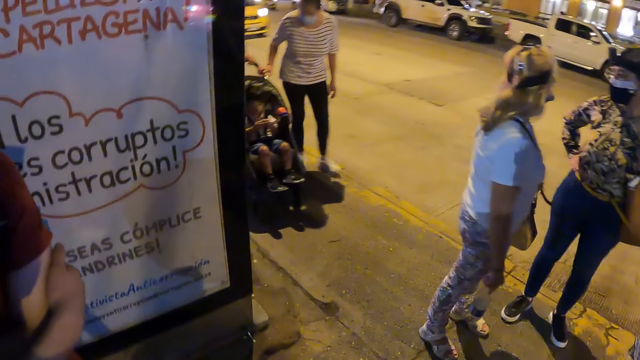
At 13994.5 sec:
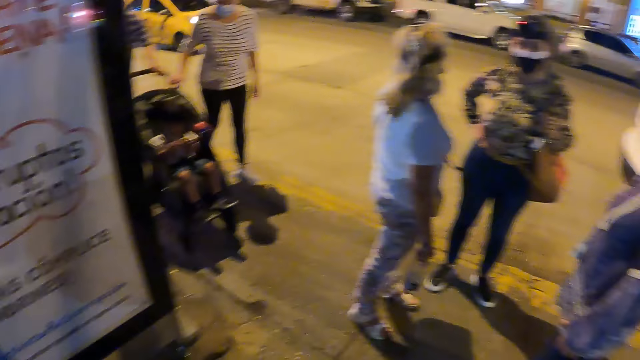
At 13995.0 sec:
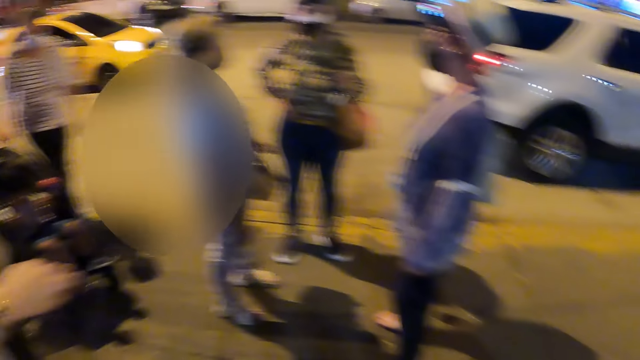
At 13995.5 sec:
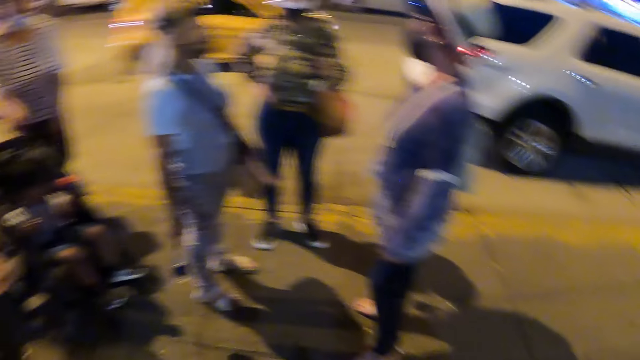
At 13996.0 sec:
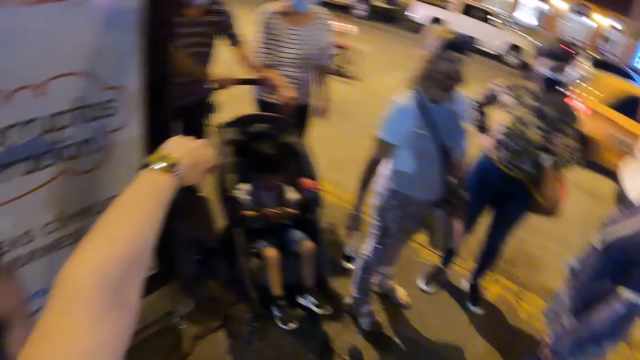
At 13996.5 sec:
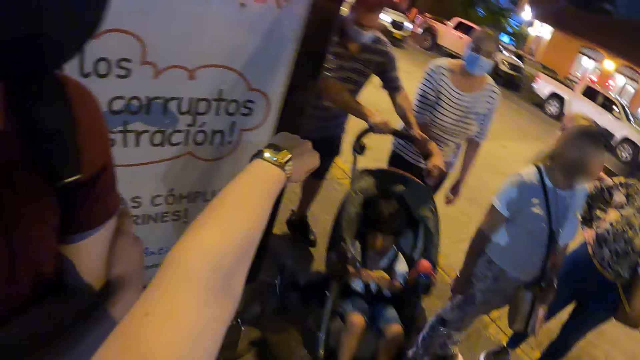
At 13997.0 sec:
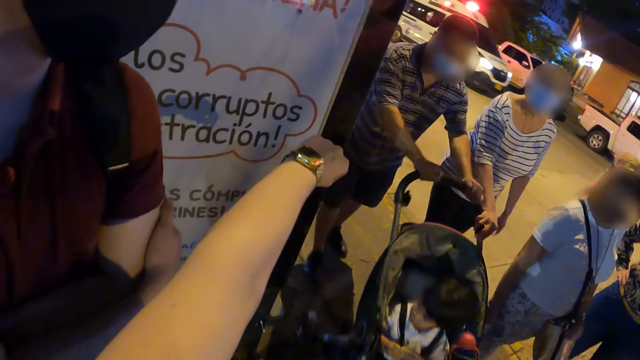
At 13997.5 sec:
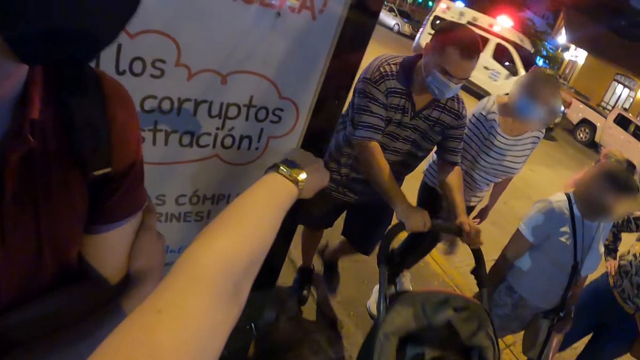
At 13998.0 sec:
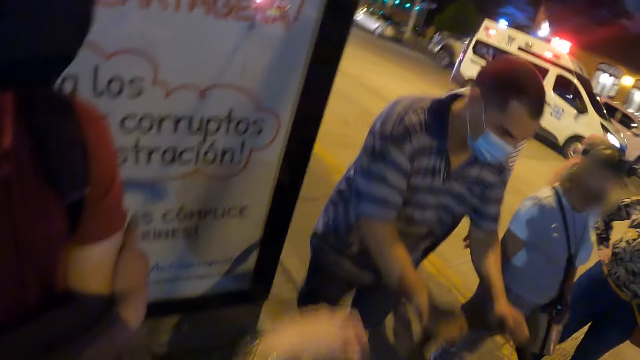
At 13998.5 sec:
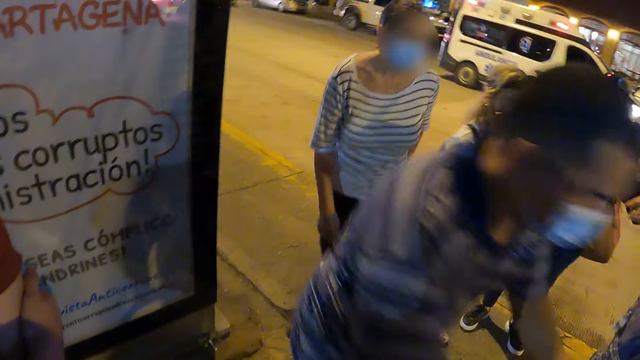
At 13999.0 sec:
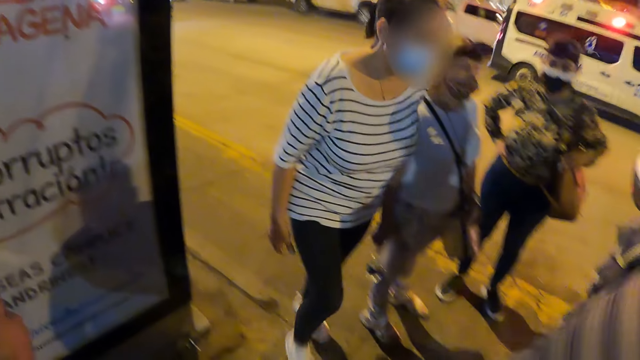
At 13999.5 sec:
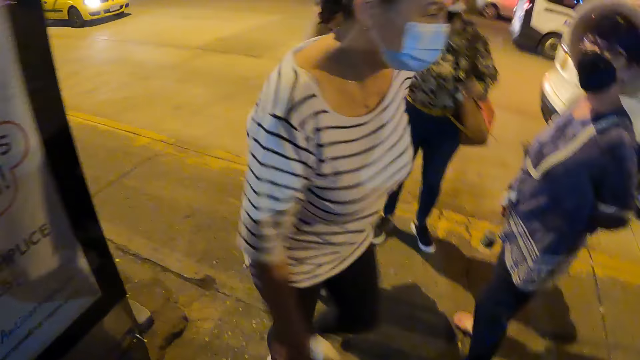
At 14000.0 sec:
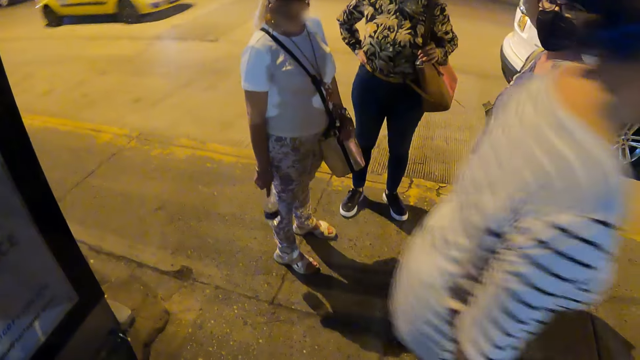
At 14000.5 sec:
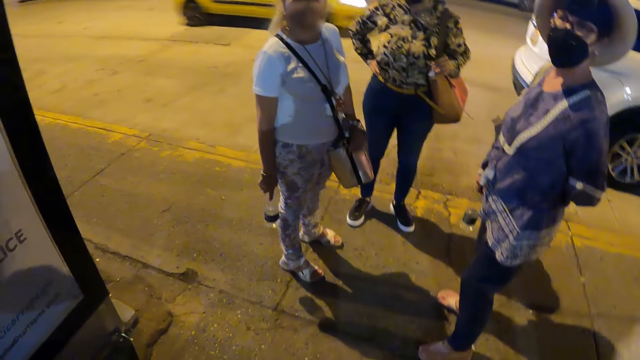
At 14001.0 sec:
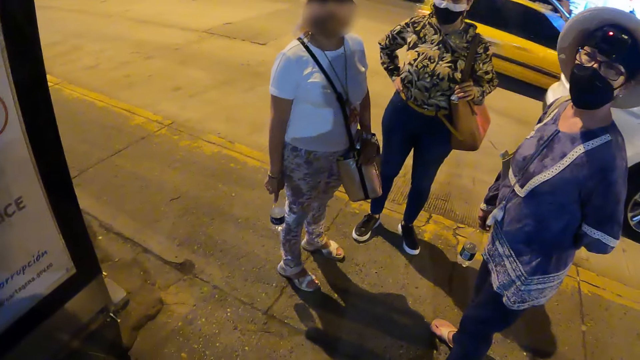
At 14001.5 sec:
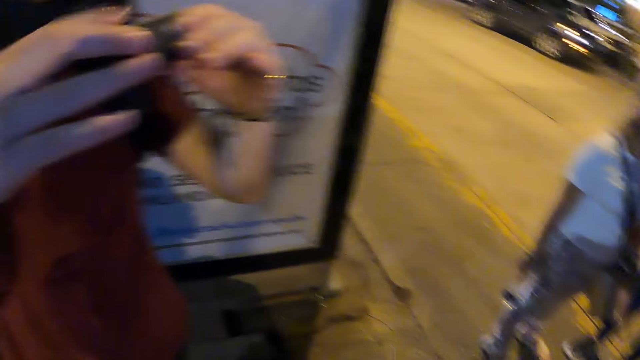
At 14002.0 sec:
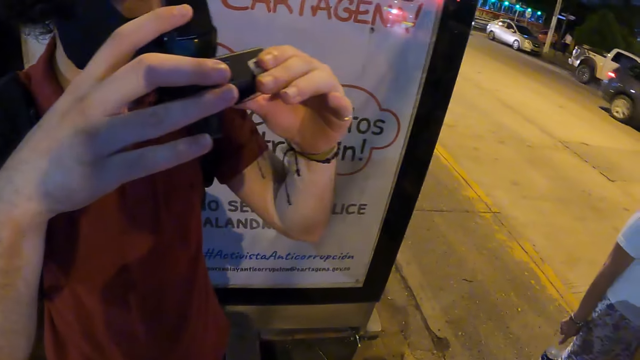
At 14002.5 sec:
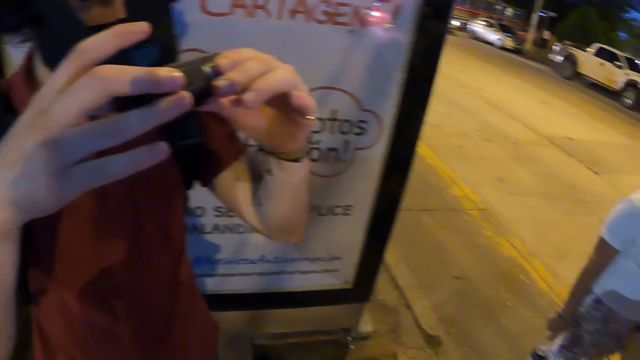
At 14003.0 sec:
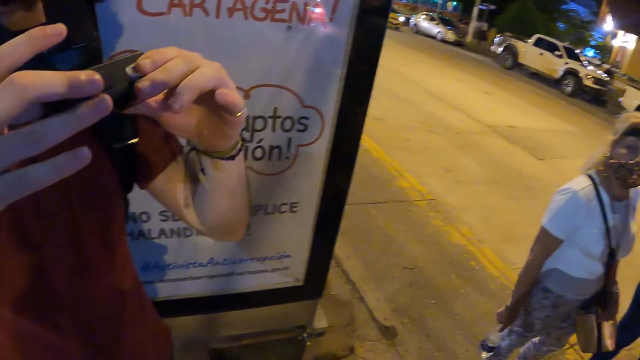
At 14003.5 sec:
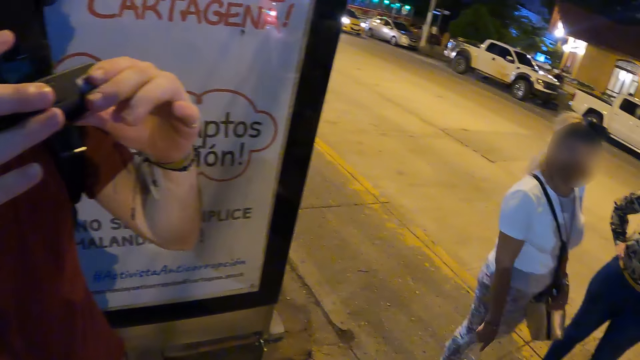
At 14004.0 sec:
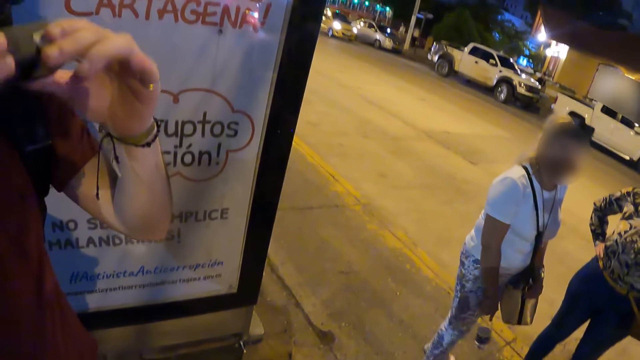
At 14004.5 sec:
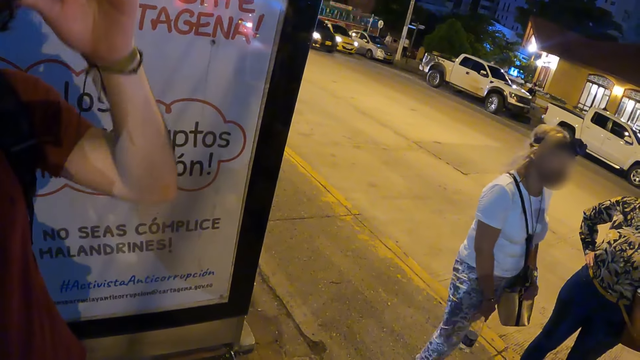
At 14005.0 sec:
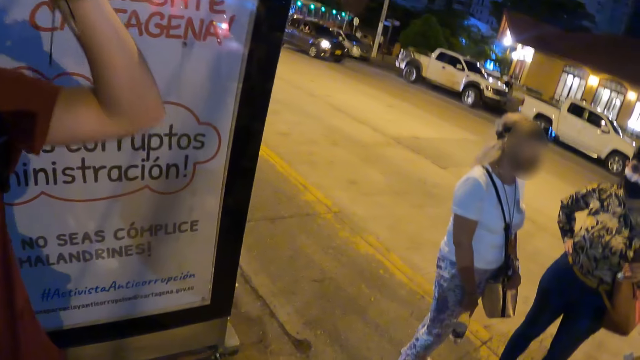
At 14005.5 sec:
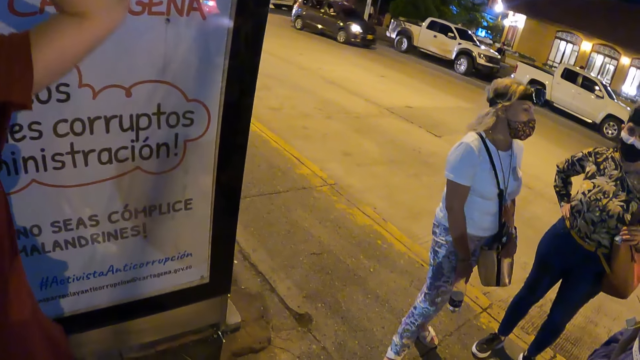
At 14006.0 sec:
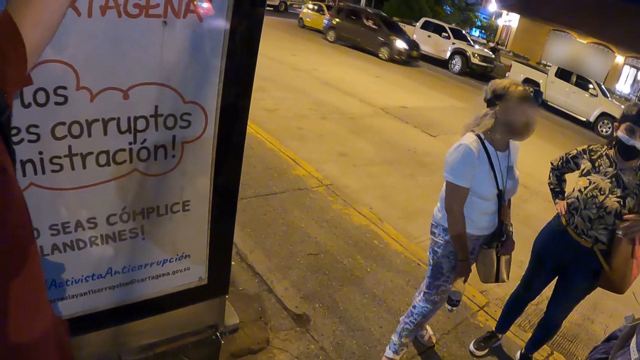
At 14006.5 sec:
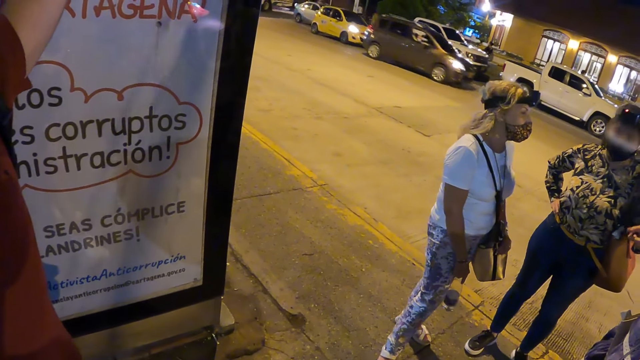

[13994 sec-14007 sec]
The camera wearer raises her hand. She lowers the hand. She looks around. She looks at the phone. She lifts the phone.

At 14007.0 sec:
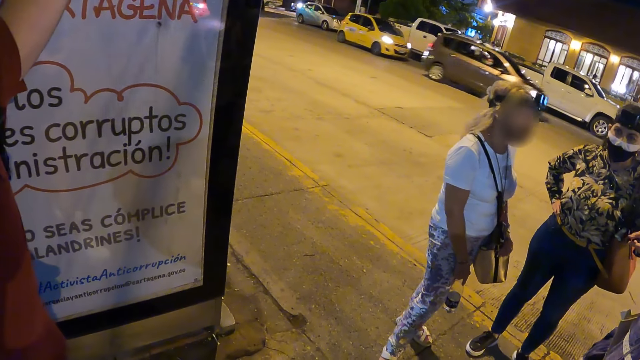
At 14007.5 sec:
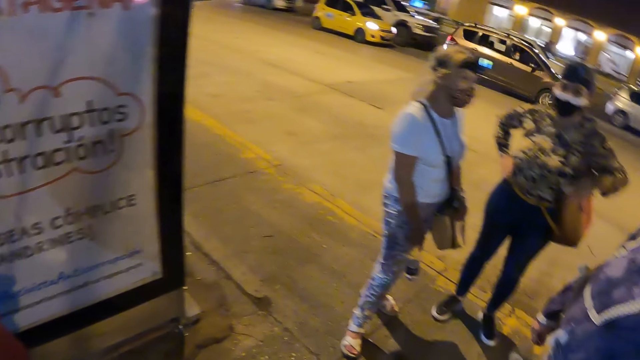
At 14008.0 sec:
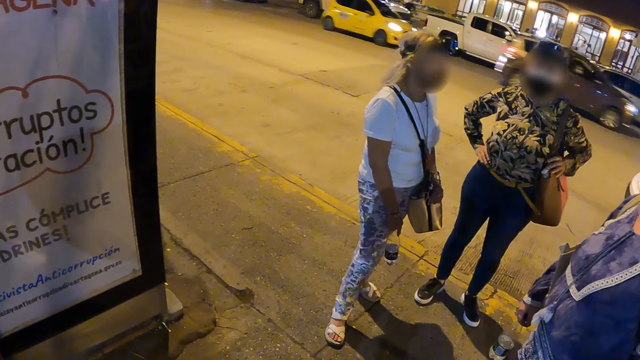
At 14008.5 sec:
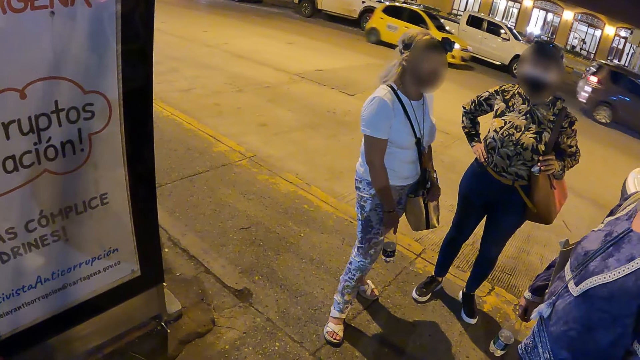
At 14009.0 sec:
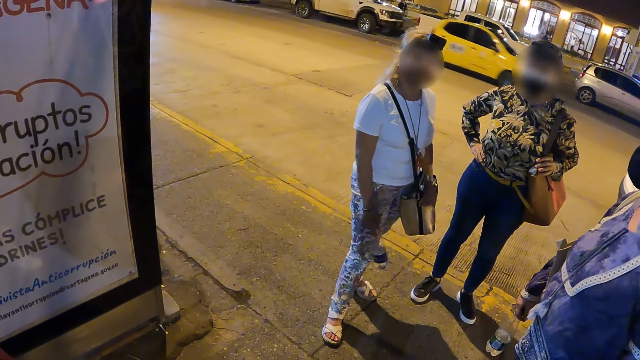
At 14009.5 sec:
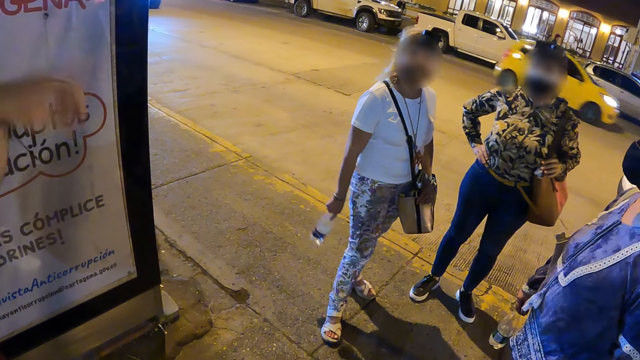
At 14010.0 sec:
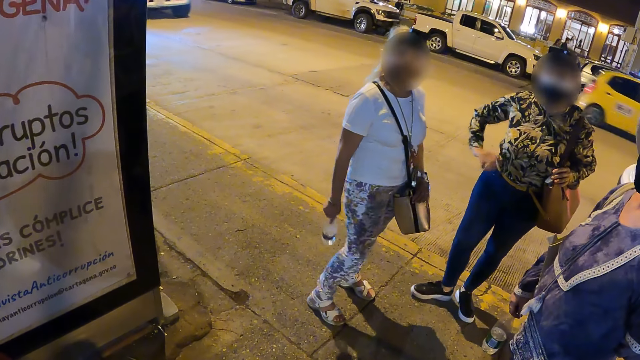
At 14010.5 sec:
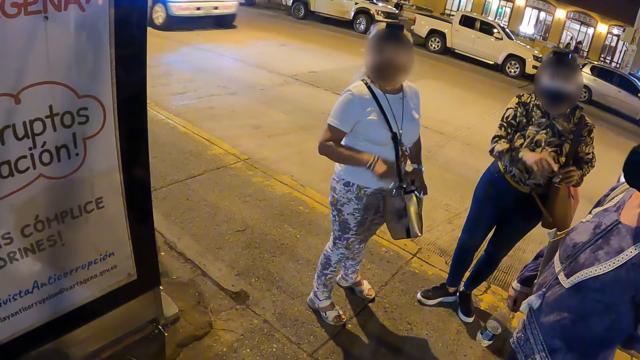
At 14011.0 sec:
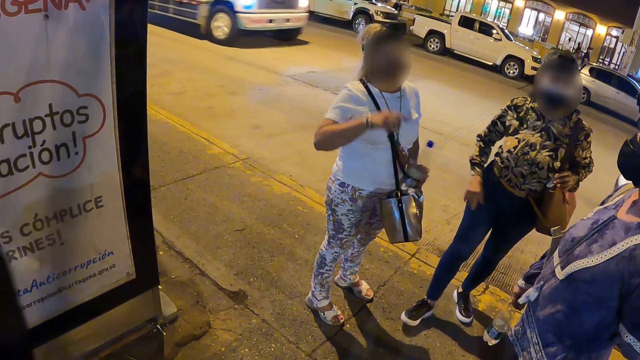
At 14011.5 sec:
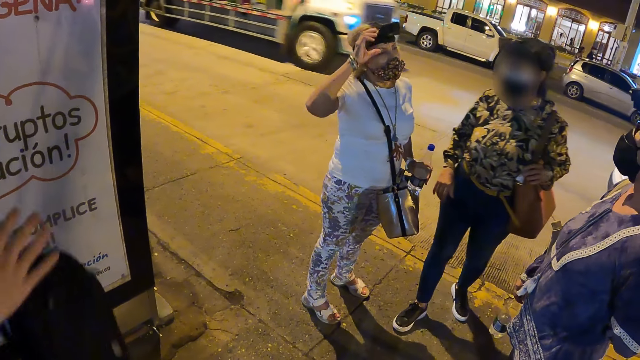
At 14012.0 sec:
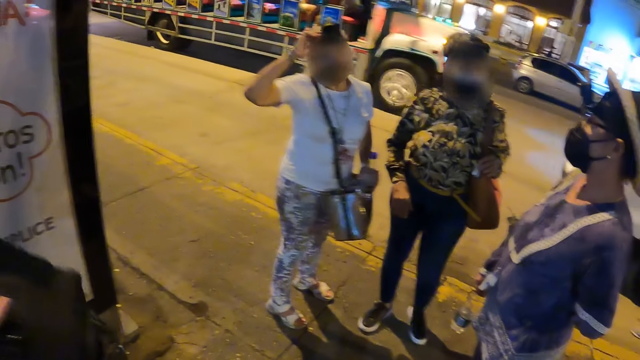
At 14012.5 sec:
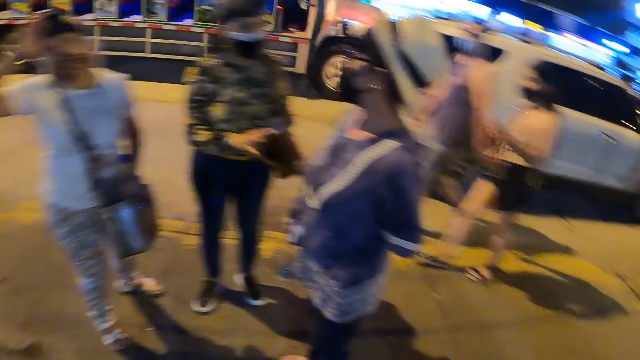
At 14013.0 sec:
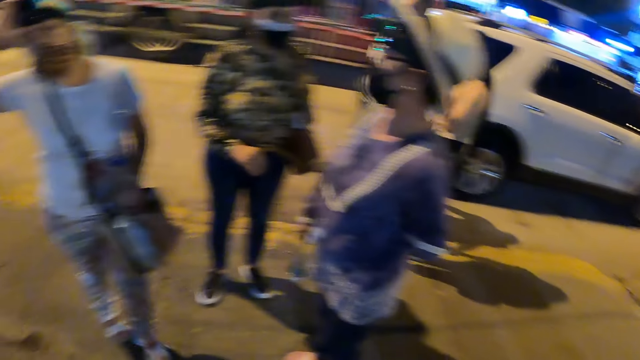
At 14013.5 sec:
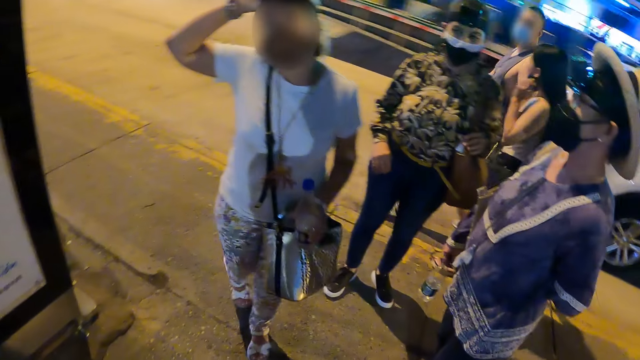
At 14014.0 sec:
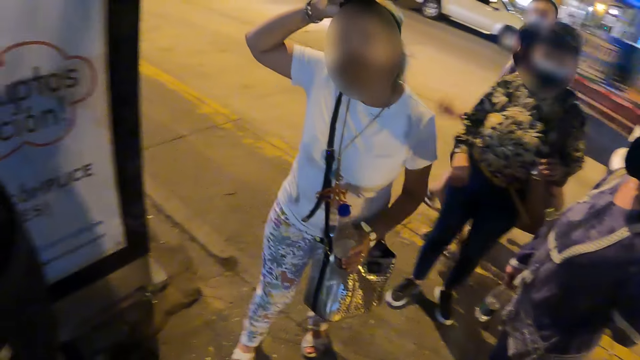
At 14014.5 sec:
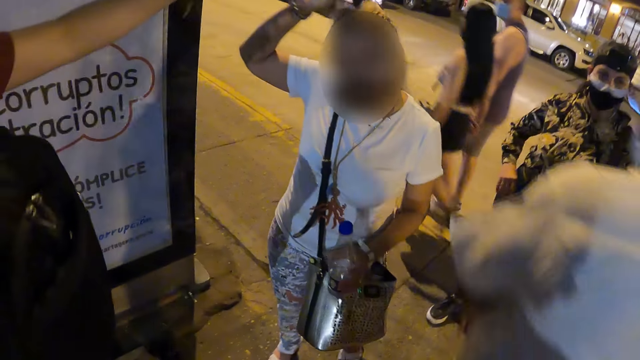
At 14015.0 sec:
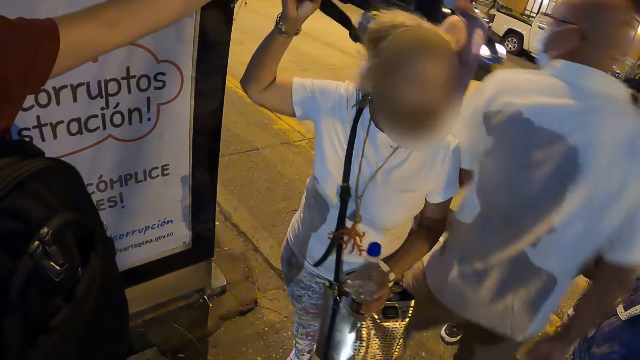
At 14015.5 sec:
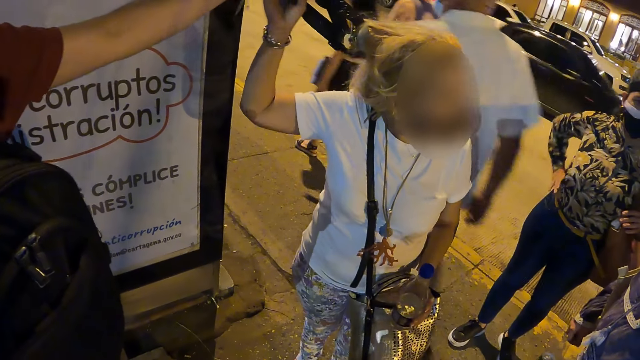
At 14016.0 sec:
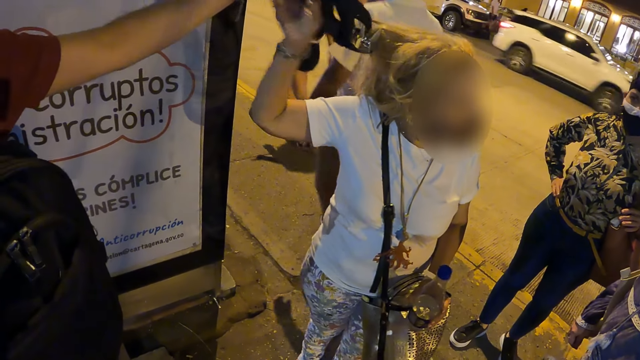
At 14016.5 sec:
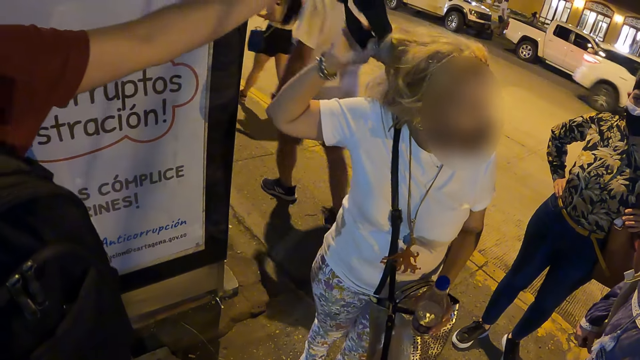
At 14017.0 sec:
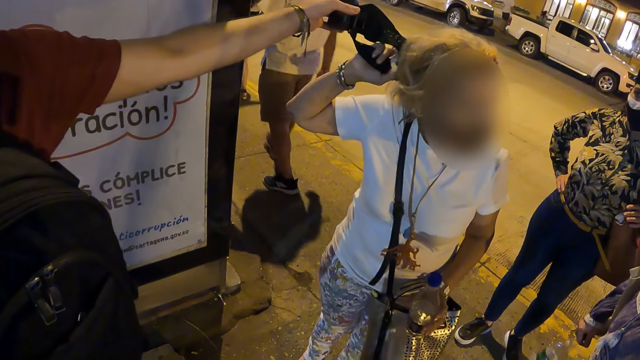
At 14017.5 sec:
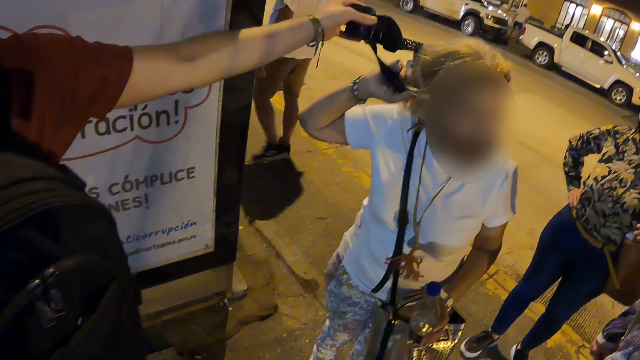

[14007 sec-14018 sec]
The camera wearer looks around. A lady gestures with the hand. The camera wearer looks around. A man picks up a camera from another lady.
